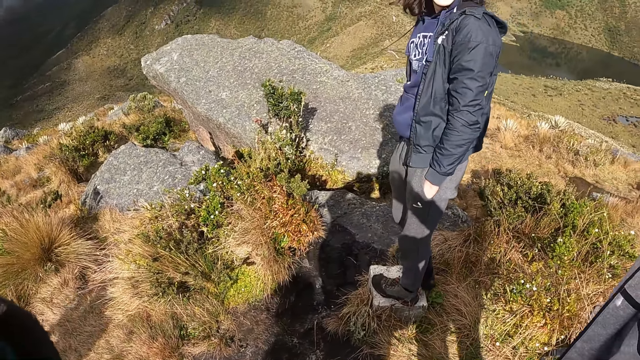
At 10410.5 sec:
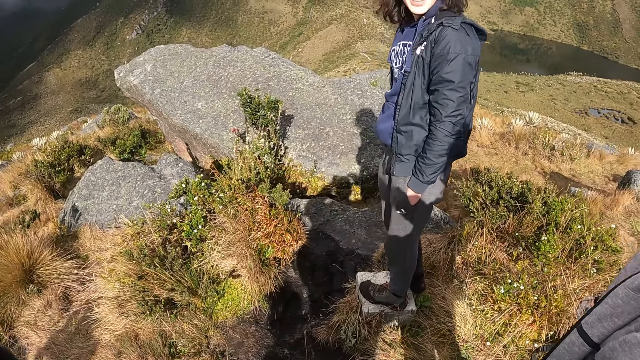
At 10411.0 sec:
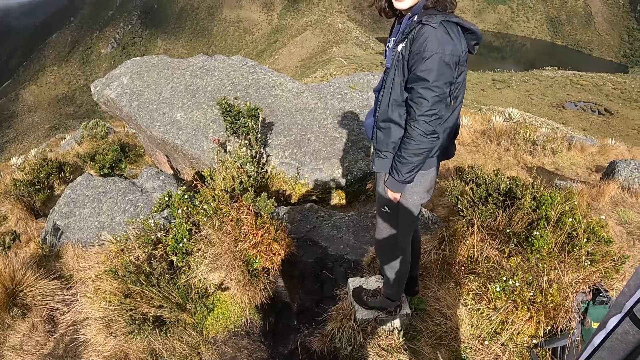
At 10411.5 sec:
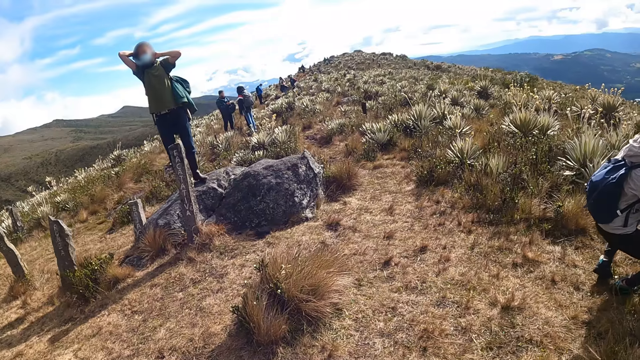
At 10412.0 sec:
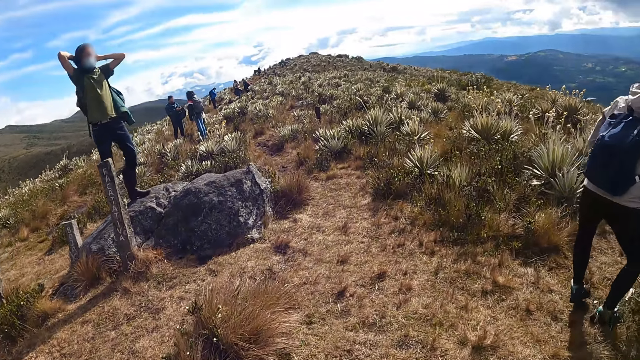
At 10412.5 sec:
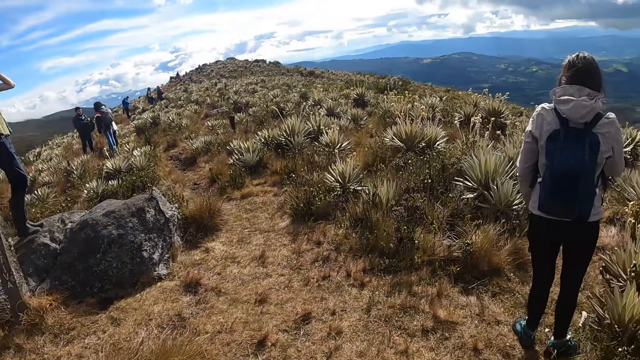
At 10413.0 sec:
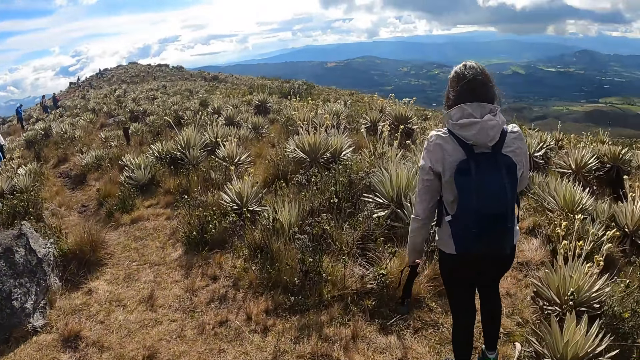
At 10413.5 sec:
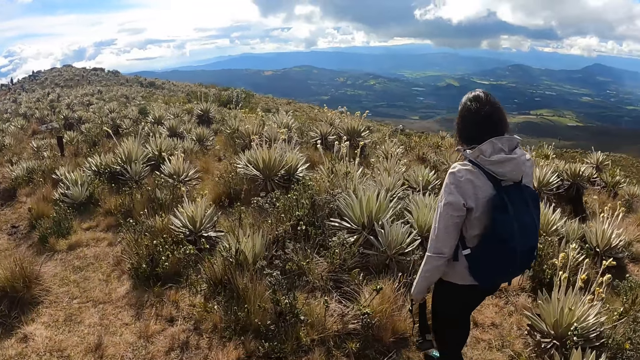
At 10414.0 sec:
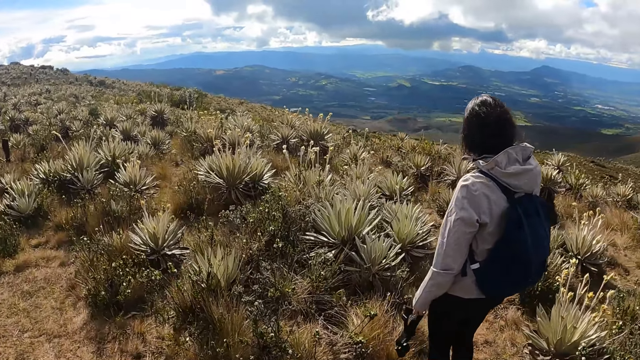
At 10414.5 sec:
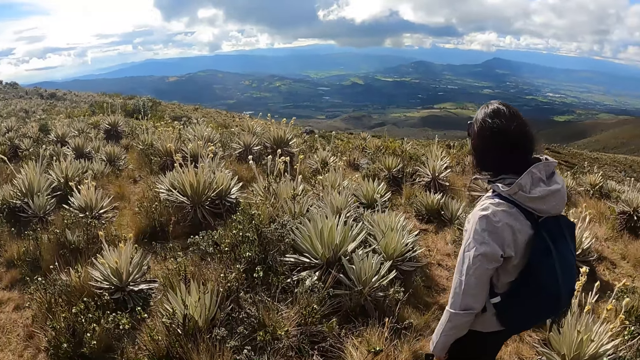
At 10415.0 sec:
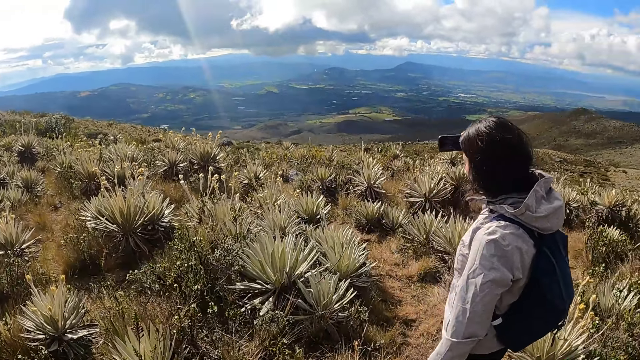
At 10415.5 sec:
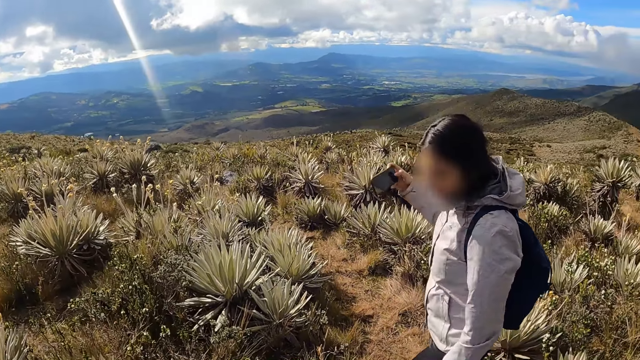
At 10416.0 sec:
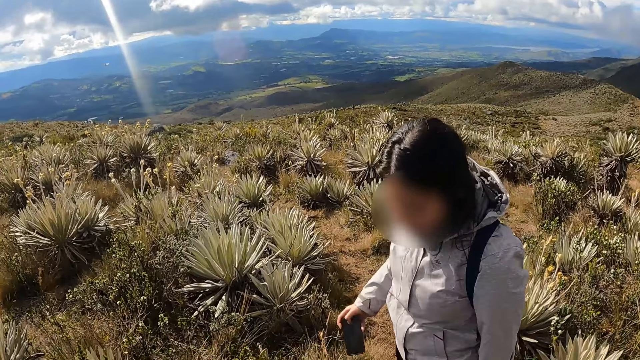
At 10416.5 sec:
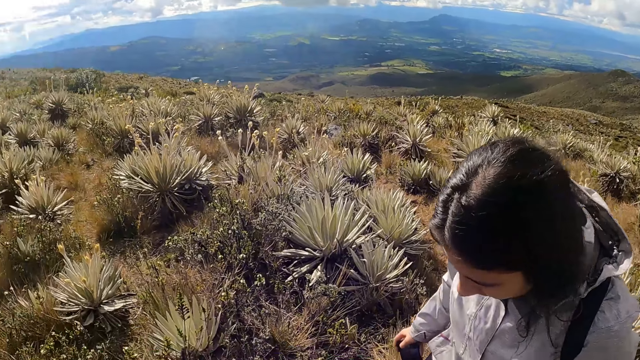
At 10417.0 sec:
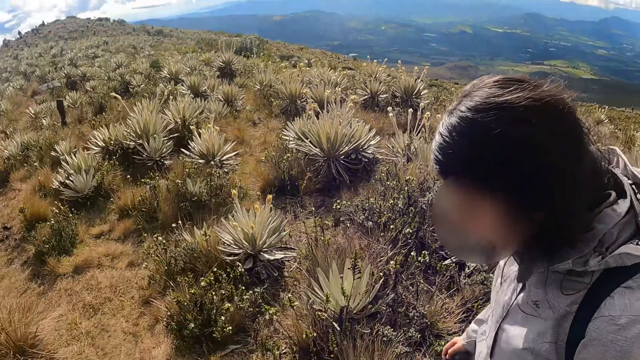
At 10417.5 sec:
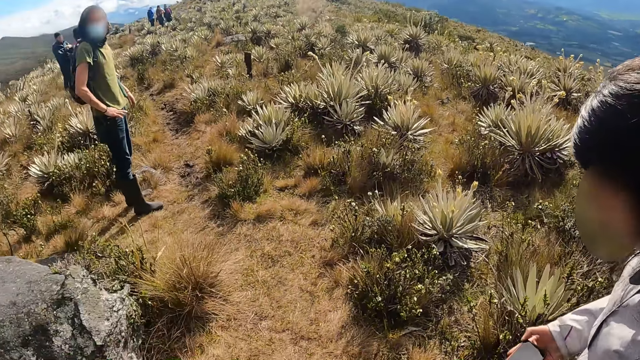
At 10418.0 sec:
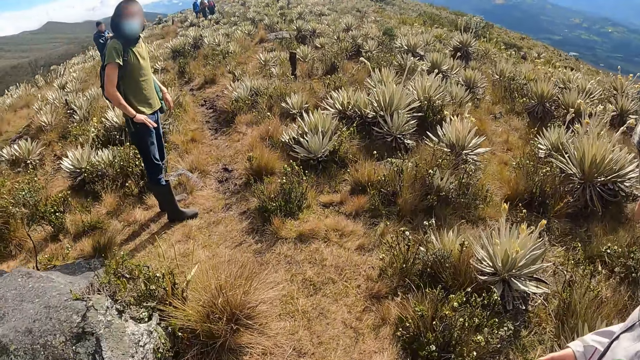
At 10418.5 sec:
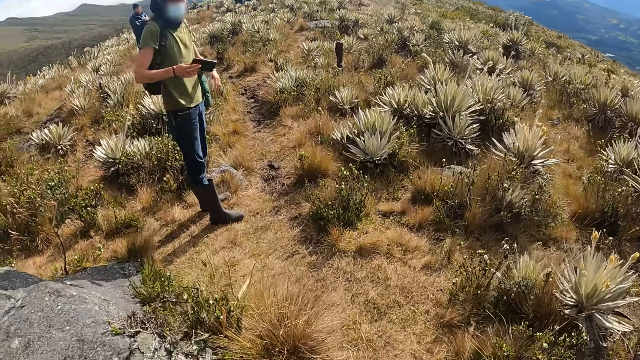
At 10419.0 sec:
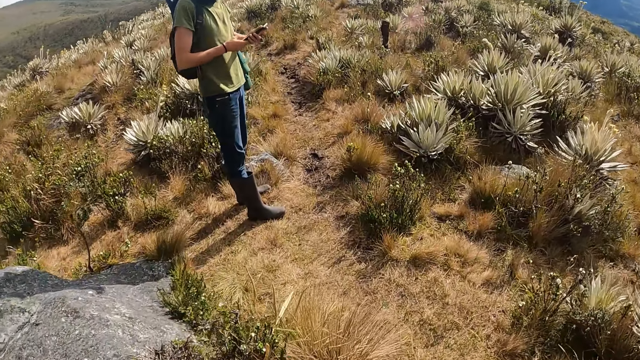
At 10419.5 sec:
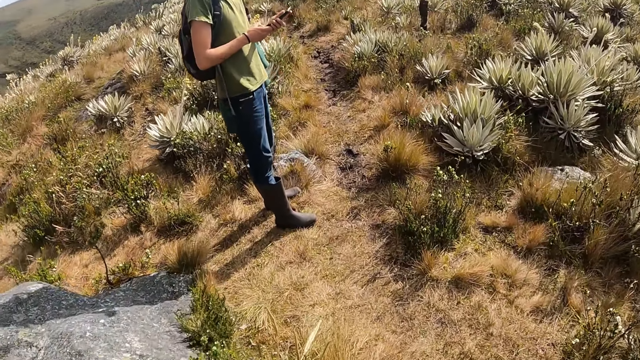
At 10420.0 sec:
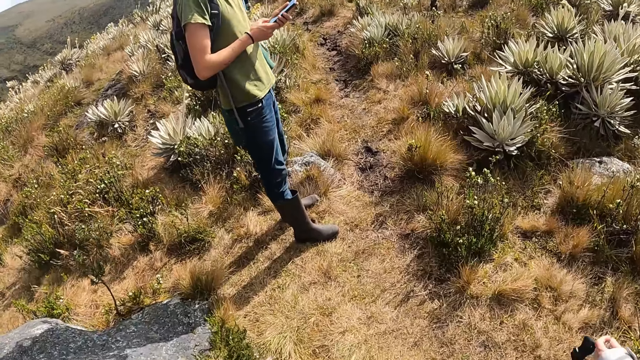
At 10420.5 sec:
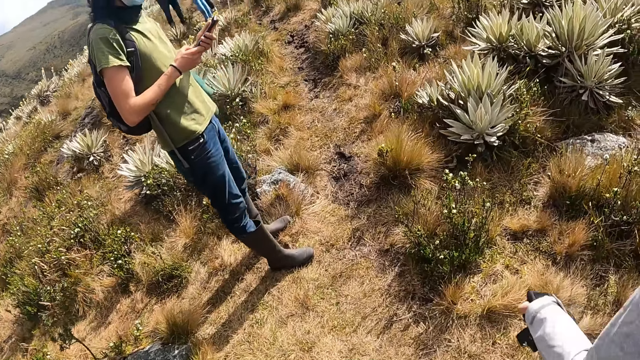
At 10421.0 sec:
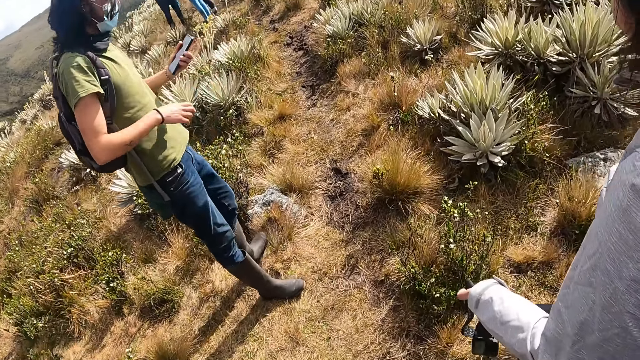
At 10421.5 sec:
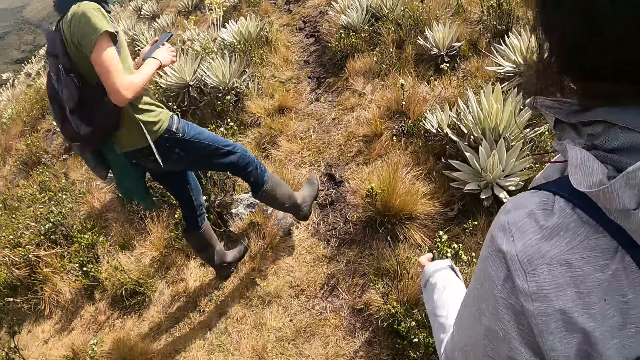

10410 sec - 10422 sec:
A person walks around. The camera wearer walks with a group of people.

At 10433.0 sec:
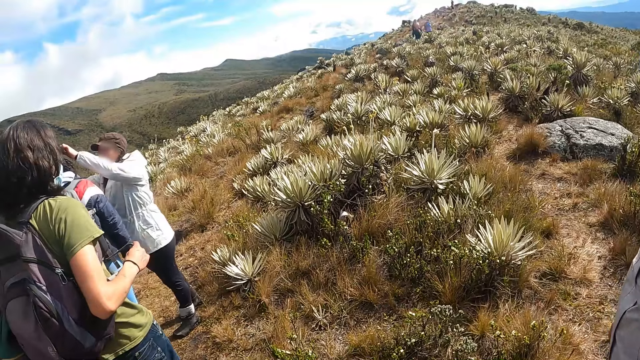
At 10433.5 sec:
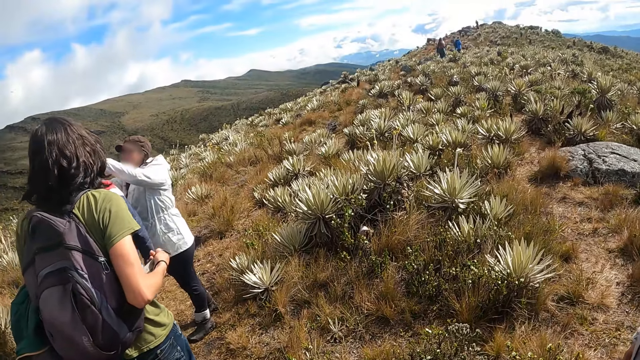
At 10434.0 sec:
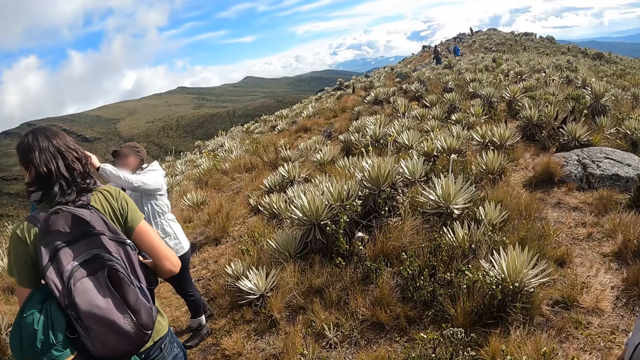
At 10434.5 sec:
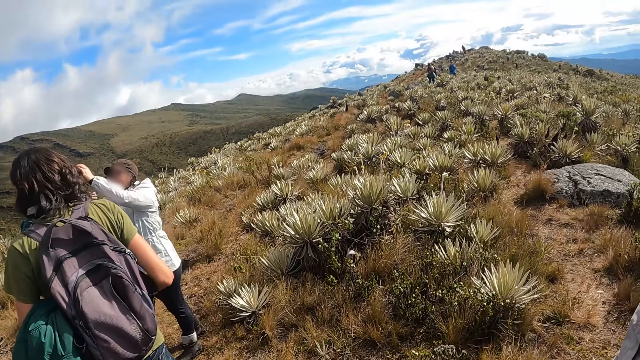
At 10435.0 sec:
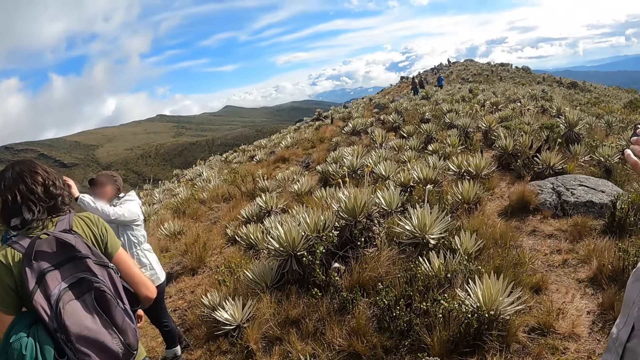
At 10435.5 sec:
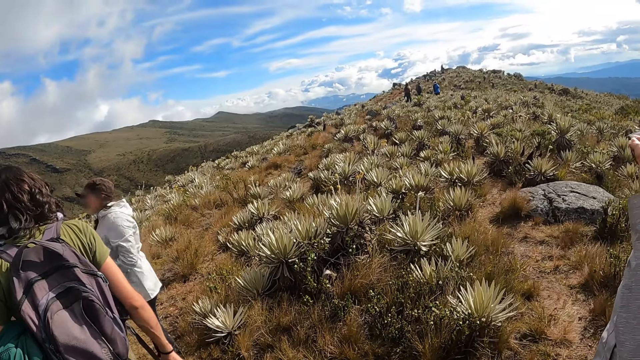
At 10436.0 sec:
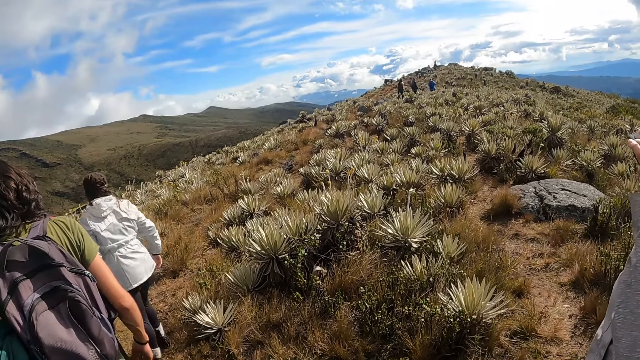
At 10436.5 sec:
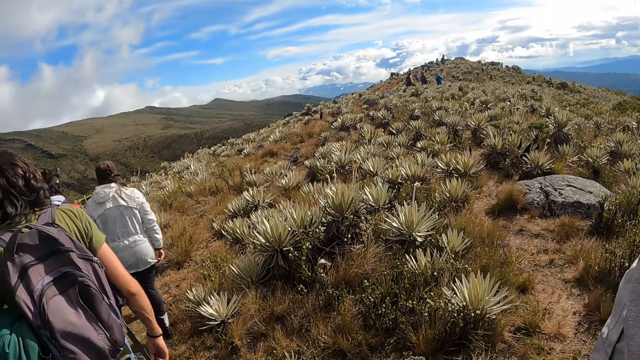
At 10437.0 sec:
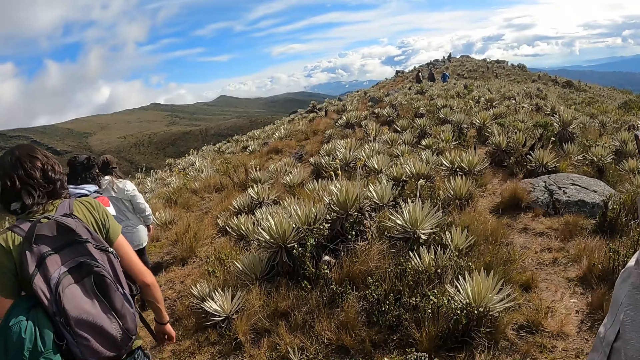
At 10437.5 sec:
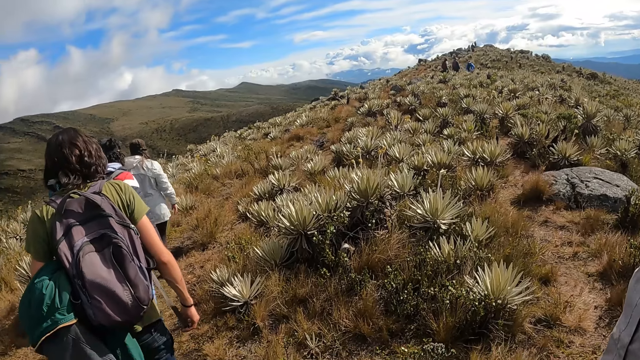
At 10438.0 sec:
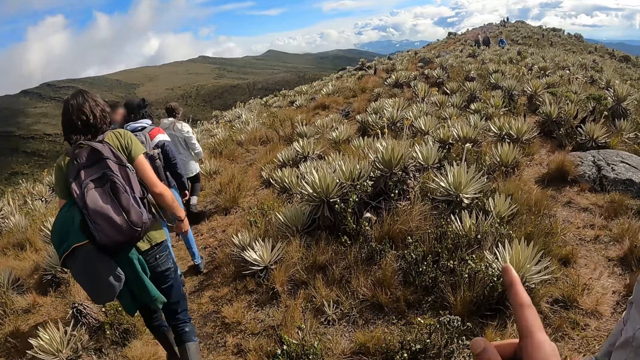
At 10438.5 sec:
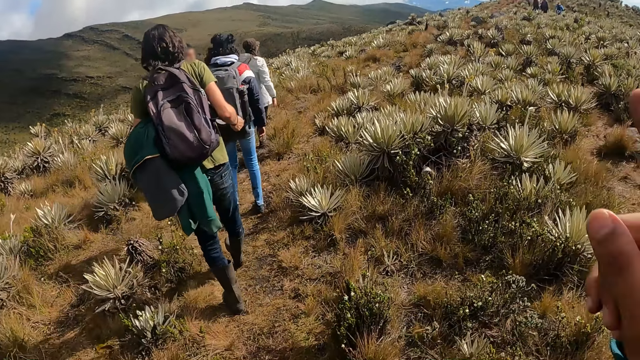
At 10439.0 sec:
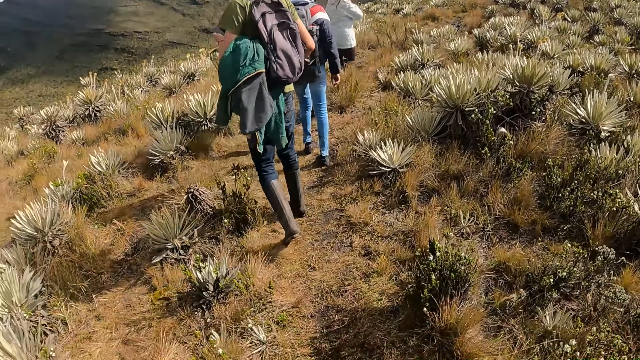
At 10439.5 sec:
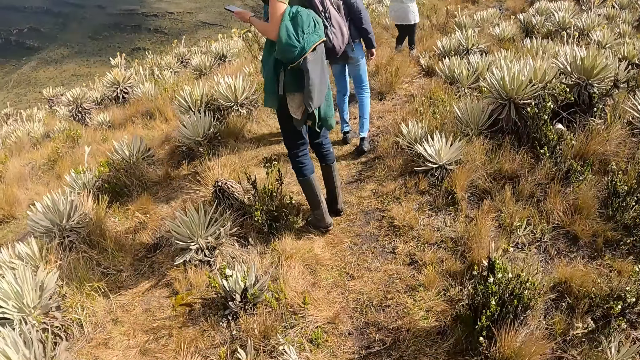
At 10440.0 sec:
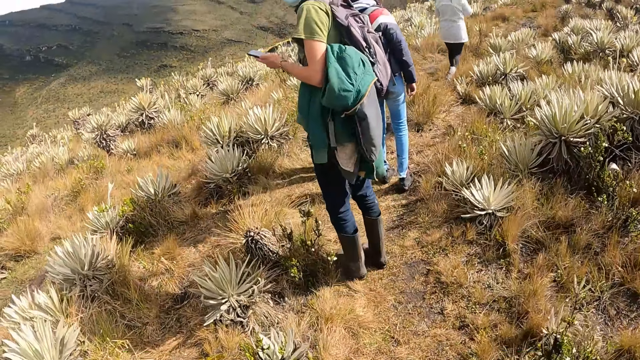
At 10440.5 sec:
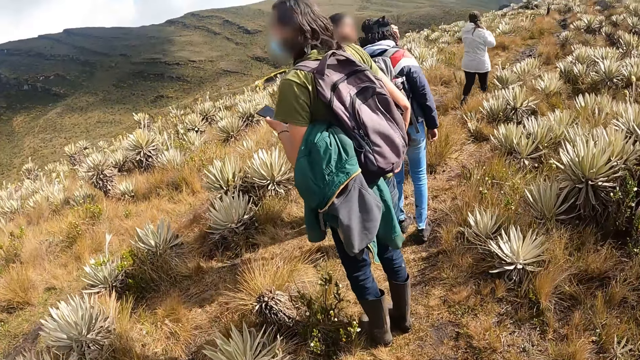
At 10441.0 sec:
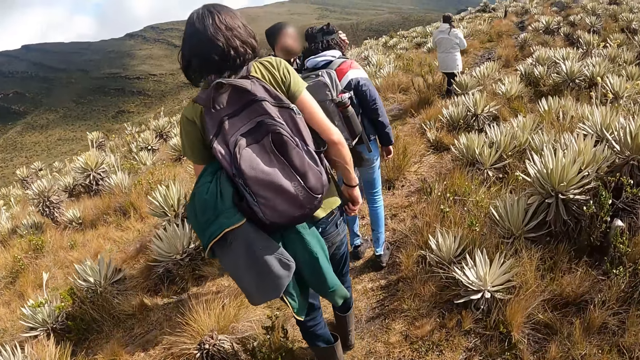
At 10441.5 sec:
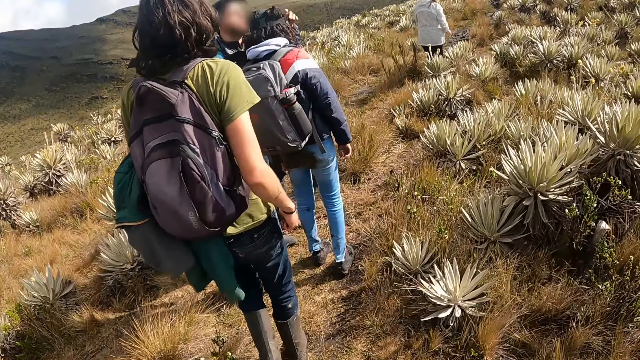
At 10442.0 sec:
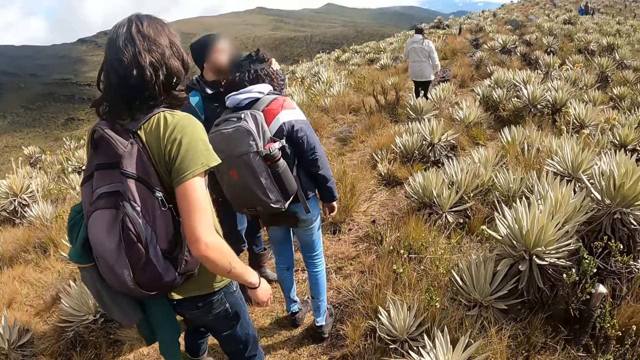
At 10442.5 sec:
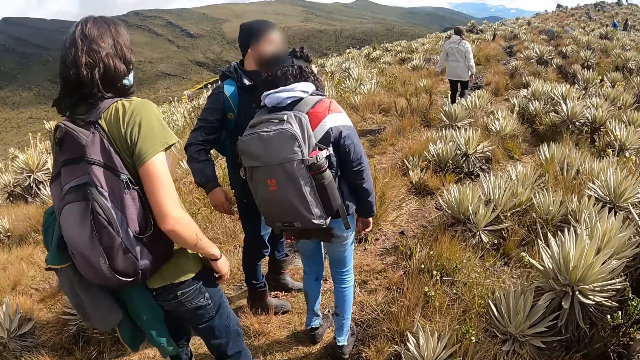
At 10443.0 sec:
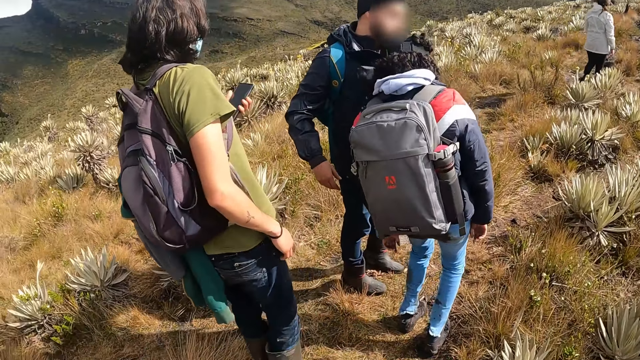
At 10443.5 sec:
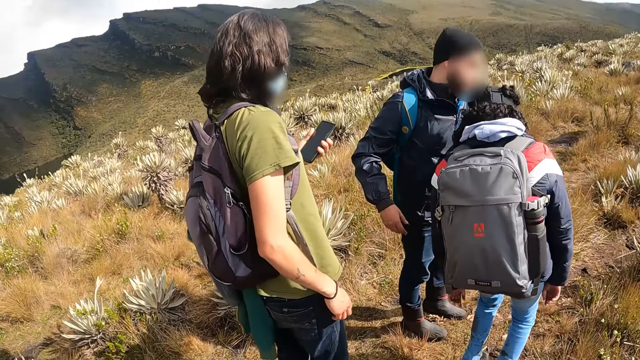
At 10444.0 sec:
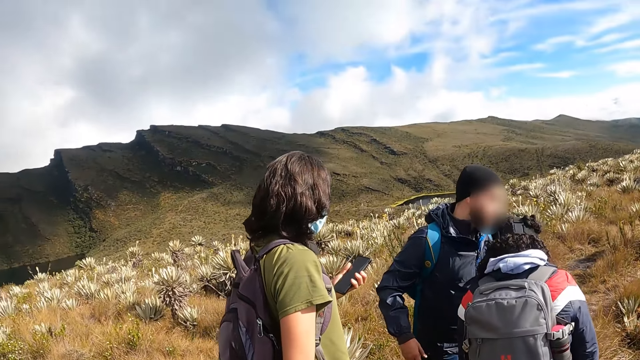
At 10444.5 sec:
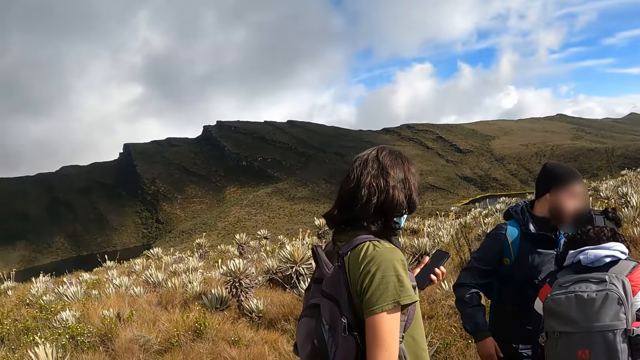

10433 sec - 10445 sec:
The camera wearer walks around. They look around.
